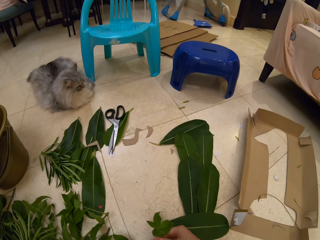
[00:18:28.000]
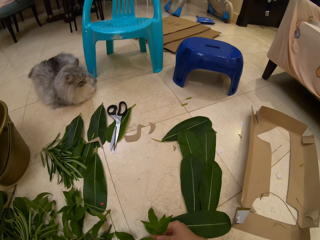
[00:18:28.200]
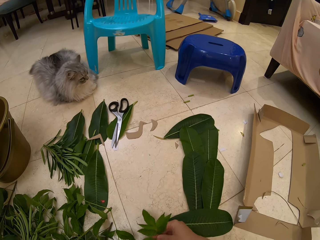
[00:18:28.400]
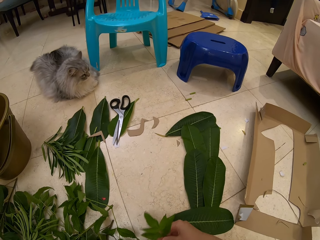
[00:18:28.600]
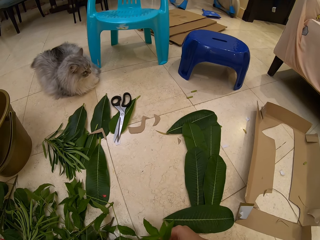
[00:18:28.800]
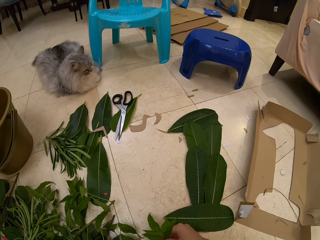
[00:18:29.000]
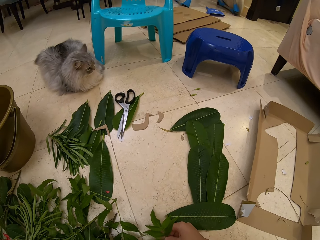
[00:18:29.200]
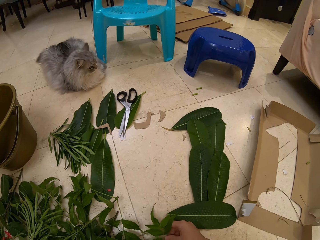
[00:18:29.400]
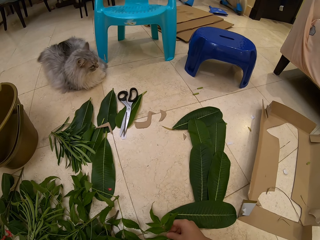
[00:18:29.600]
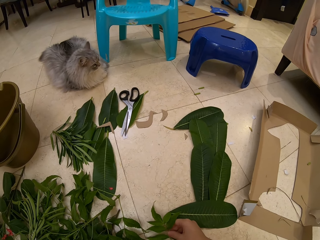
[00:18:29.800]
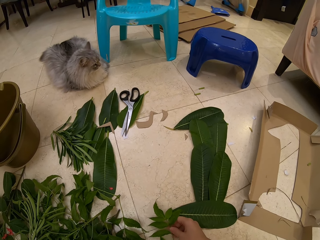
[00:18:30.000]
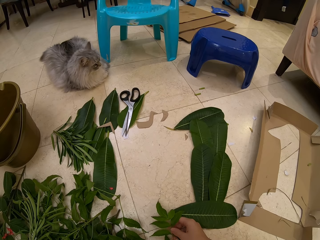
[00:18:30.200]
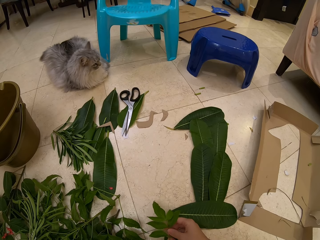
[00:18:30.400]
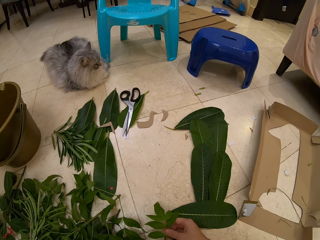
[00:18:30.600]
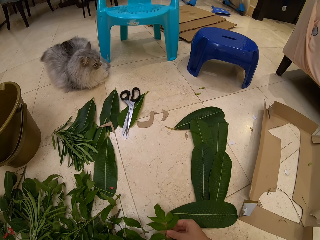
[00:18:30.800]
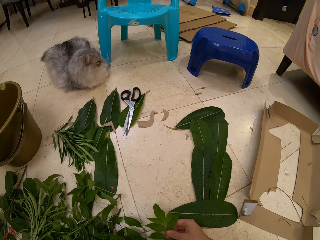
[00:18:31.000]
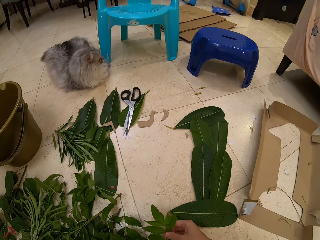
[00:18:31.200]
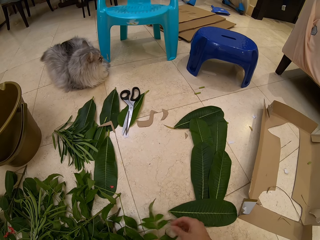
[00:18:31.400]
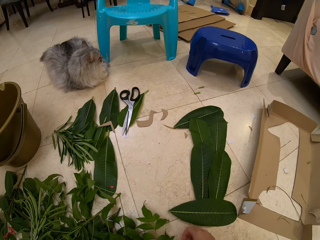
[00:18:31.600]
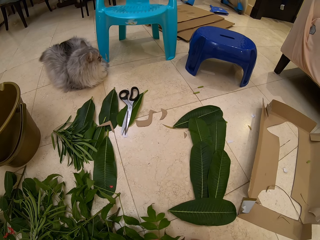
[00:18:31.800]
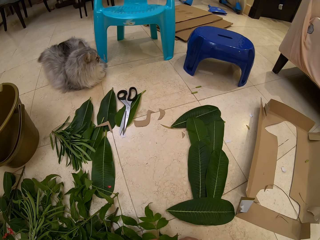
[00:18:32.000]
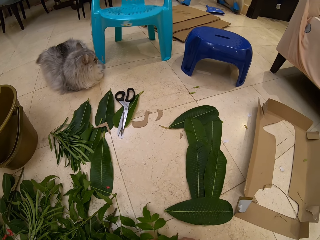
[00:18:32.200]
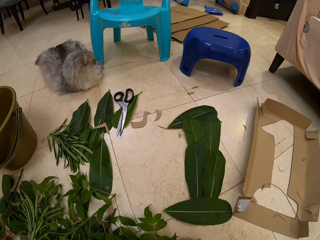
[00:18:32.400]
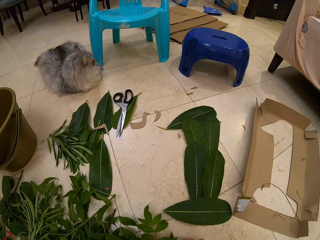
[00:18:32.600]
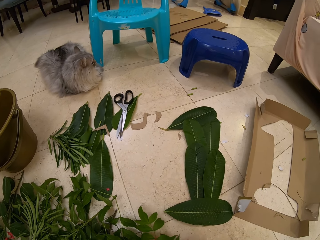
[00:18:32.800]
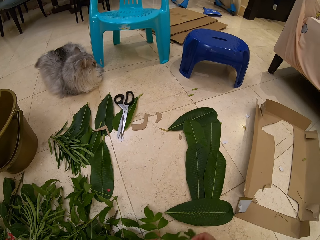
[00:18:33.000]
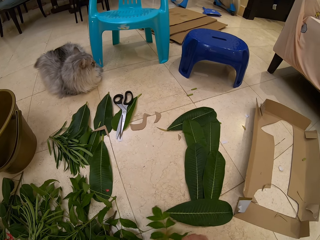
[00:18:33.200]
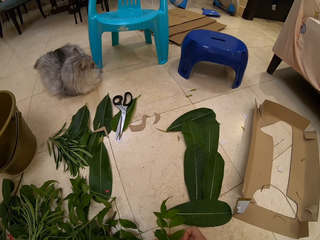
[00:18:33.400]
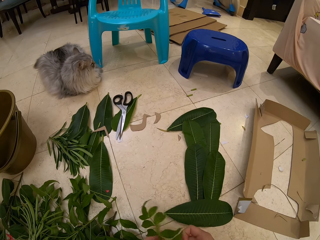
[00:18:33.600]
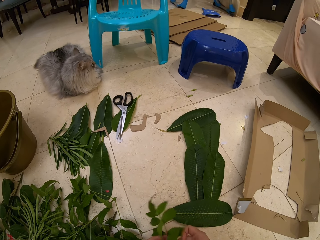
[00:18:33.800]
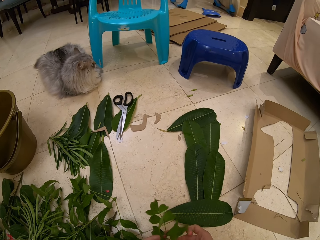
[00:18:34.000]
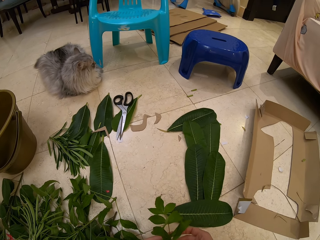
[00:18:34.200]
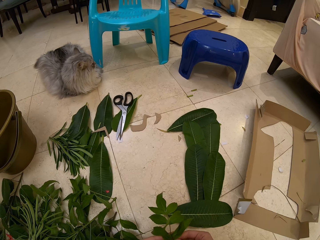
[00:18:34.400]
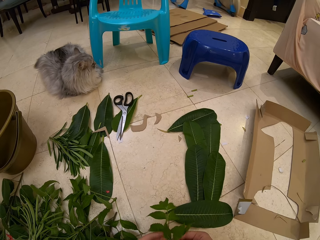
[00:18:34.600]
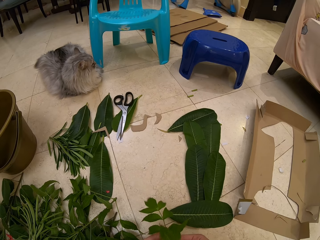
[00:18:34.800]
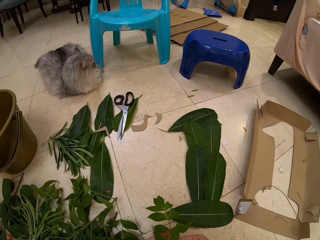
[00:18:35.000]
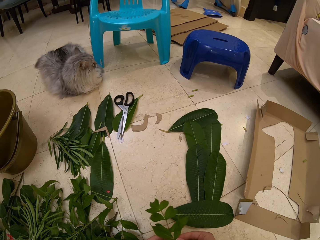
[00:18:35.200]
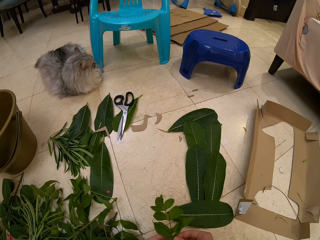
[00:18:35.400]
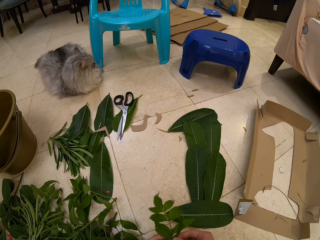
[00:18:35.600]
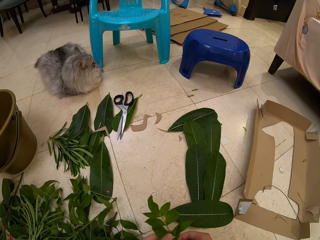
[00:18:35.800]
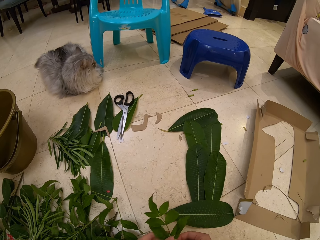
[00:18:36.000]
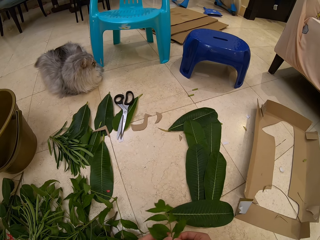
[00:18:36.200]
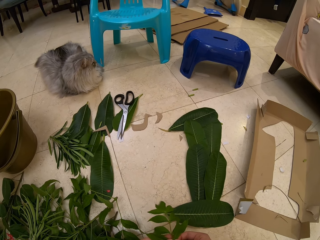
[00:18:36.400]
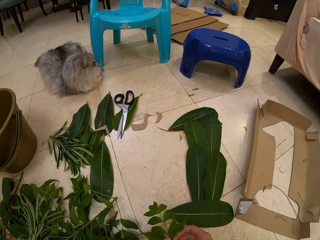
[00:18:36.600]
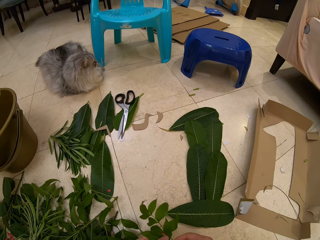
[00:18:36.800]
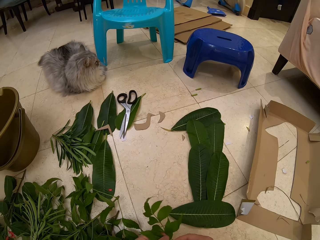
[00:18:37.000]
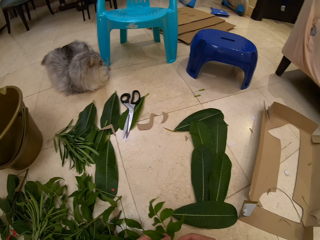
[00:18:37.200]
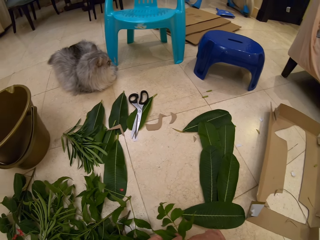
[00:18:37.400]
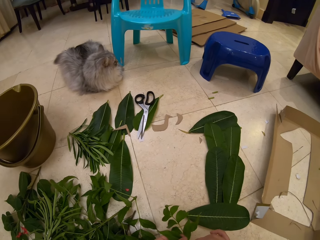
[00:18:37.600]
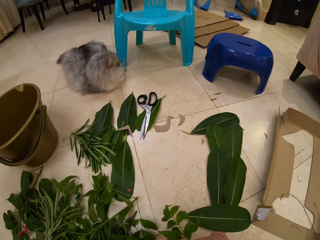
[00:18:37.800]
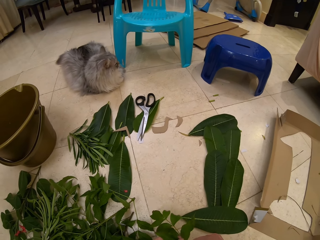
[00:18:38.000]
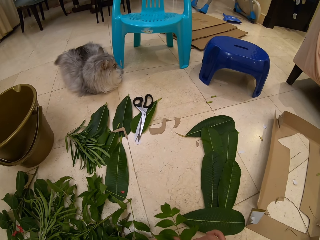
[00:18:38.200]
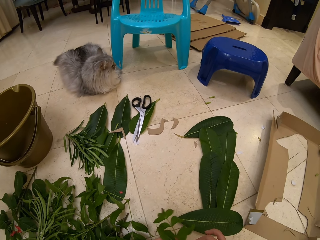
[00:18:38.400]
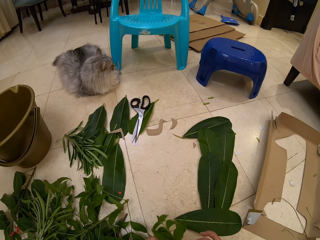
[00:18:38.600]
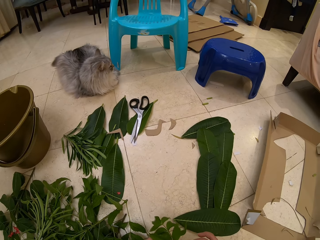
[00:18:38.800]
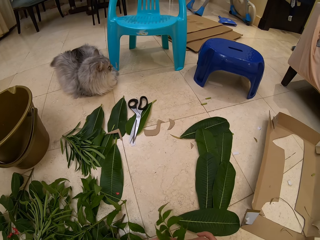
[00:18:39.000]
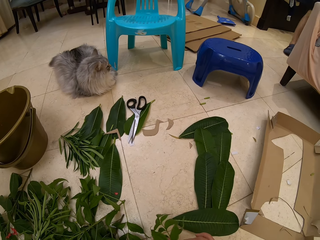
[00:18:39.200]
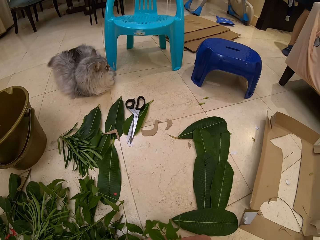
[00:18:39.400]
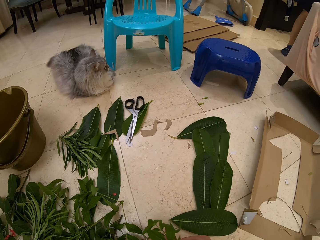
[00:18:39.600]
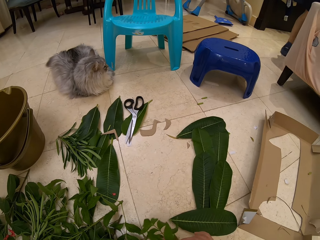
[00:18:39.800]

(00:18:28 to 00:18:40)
The camera wearer puts down the plant.

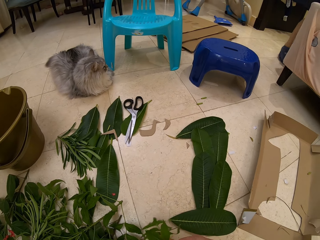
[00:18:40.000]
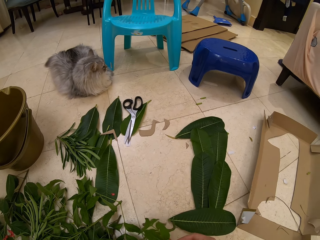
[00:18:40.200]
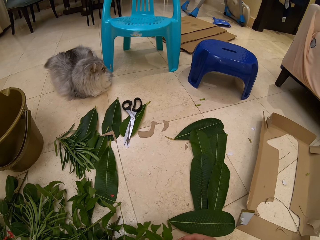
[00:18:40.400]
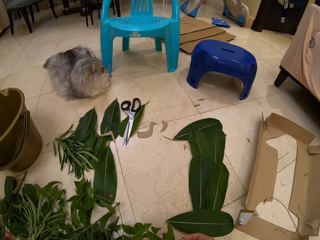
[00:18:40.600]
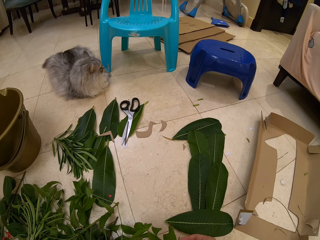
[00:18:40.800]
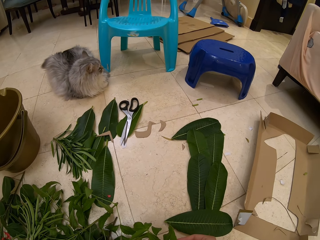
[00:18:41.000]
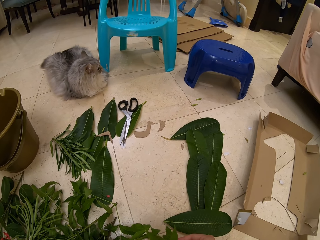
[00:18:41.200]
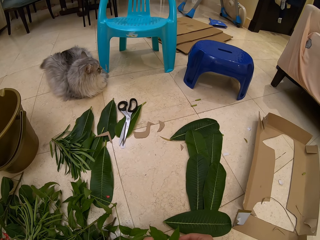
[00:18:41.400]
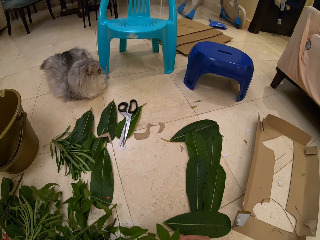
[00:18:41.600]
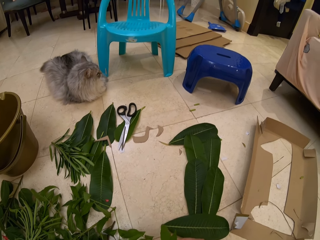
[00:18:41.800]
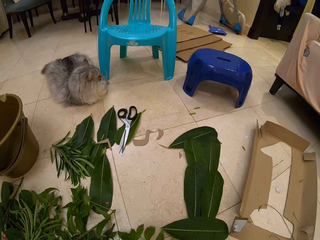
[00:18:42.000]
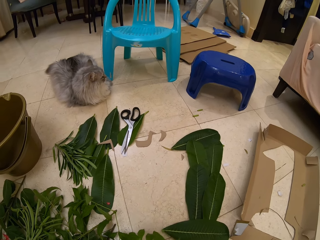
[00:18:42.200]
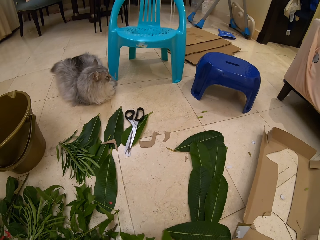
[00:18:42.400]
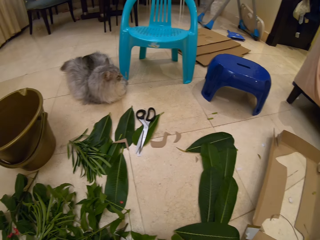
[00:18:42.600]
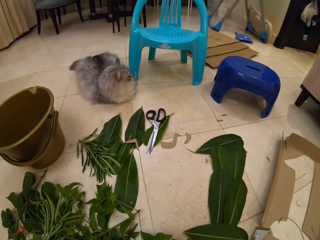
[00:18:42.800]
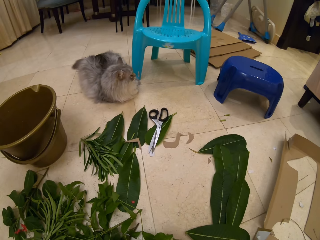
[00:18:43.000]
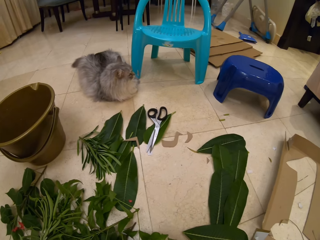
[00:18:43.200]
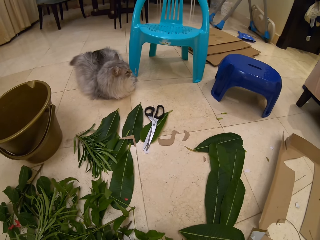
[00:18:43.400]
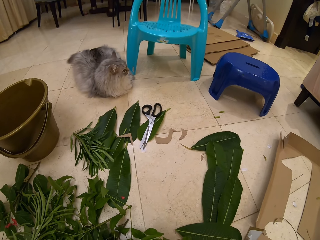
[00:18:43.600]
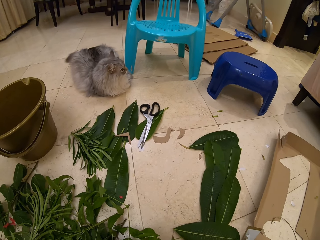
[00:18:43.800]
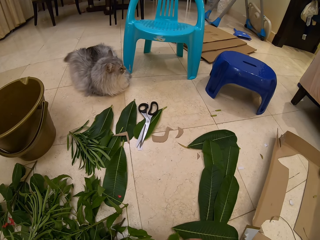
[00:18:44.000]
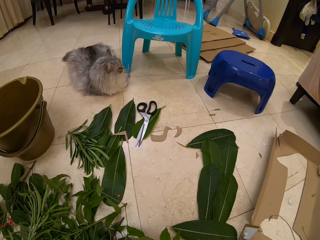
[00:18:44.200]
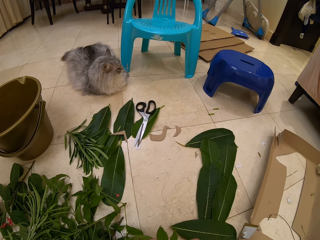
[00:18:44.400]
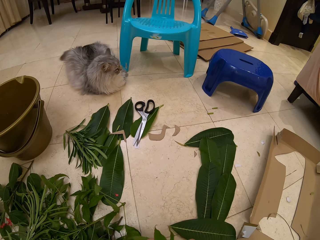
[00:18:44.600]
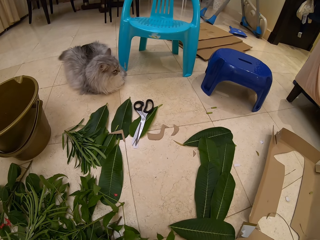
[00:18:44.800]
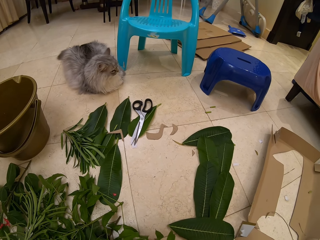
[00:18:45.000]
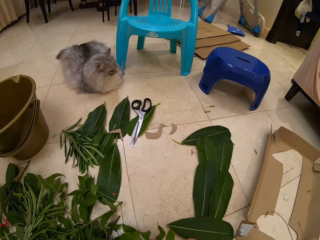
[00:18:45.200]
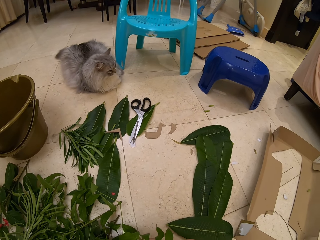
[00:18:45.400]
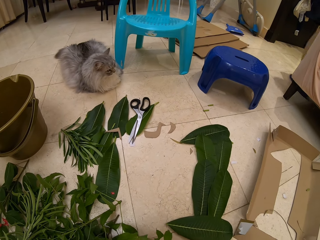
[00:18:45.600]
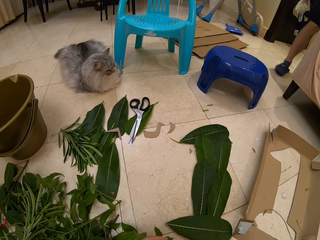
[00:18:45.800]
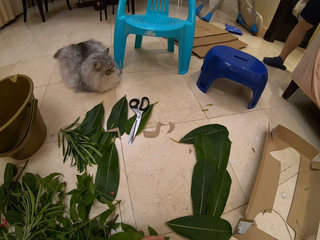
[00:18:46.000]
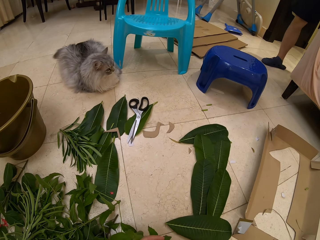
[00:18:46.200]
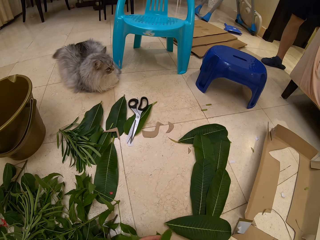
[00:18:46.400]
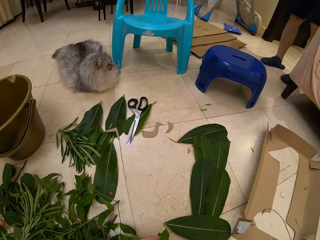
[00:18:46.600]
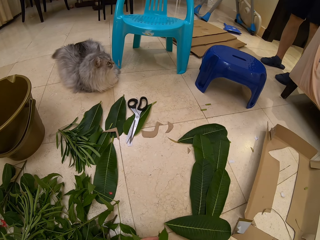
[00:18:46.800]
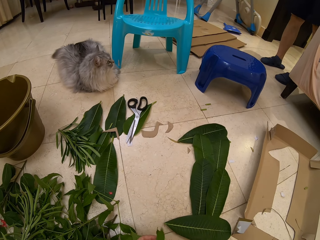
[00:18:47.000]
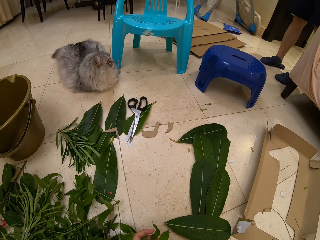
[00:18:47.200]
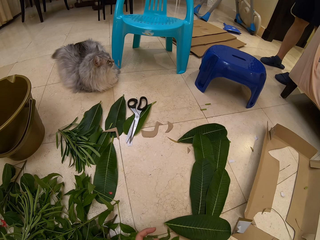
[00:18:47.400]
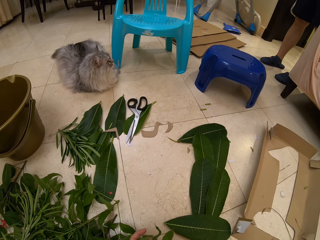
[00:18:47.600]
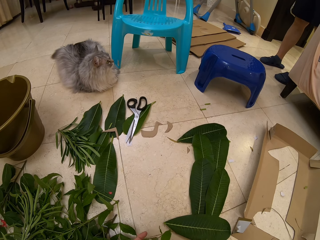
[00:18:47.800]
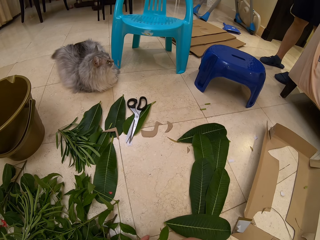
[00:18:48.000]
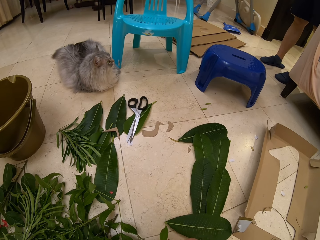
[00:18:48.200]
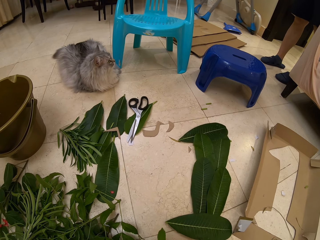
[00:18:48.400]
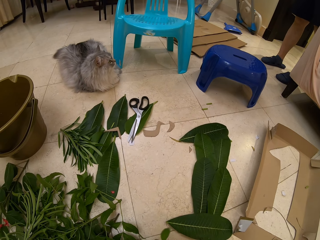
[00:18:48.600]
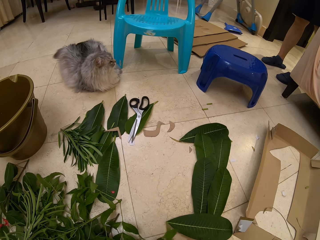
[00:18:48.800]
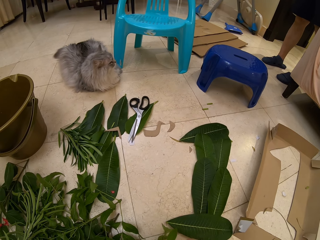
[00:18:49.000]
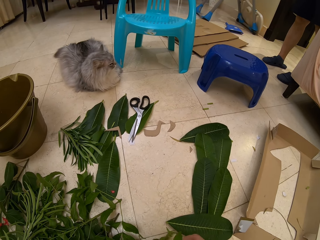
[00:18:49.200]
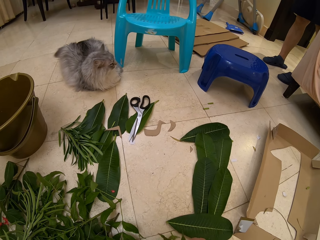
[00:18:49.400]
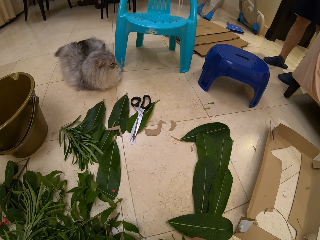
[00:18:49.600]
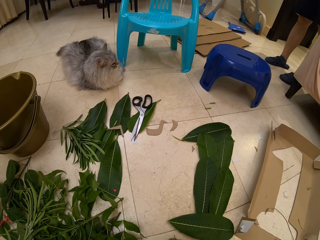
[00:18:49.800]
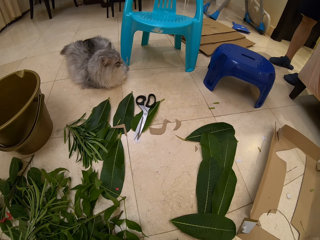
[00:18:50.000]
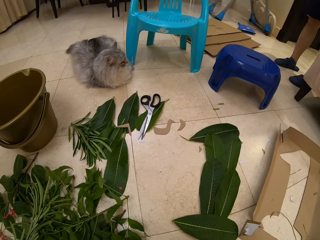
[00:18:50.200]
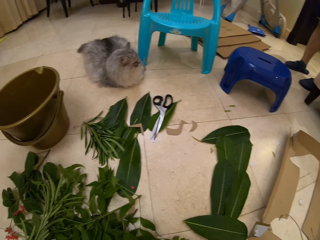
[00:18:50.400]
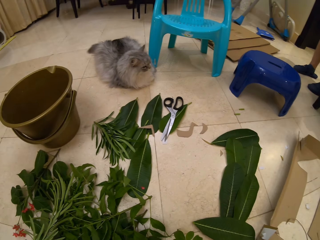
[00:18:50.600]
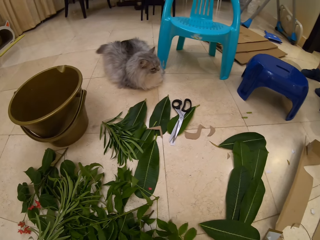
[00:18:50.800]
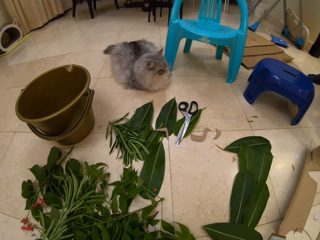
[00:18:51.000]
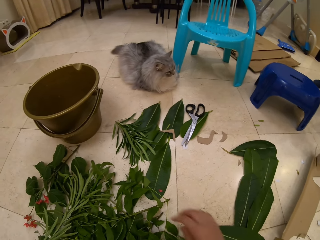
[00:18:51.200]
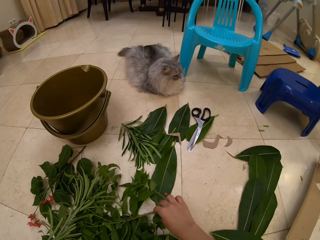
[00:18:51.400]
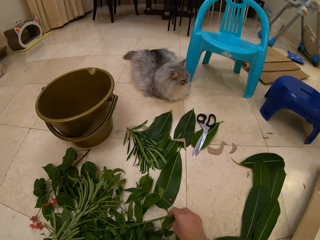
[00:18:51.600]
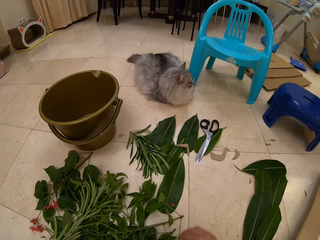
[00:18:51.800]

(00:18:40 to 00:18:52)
The camera wearer speaks to a person. The person speaks to the camera wearer.
